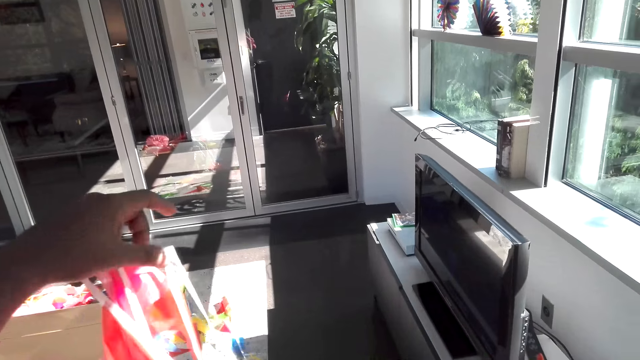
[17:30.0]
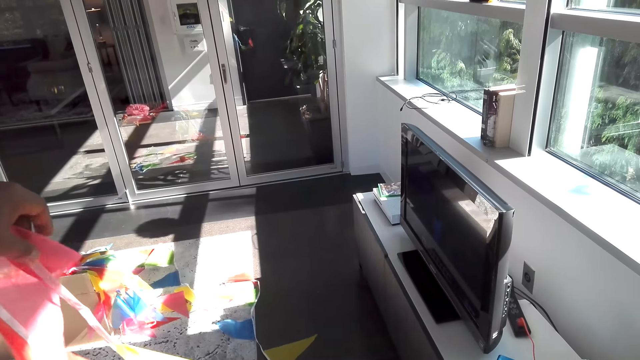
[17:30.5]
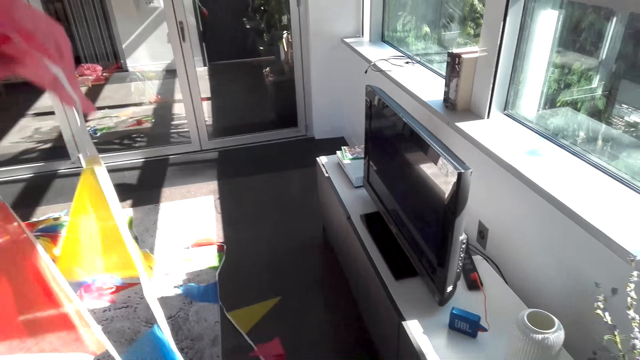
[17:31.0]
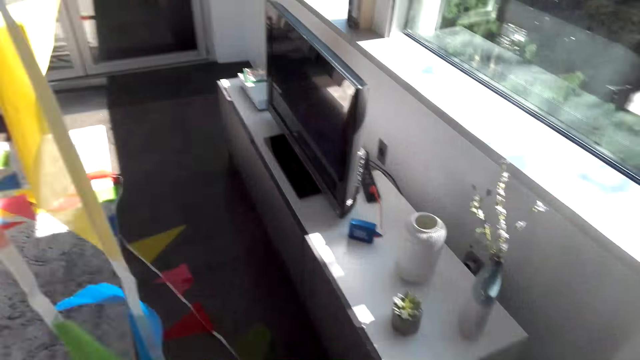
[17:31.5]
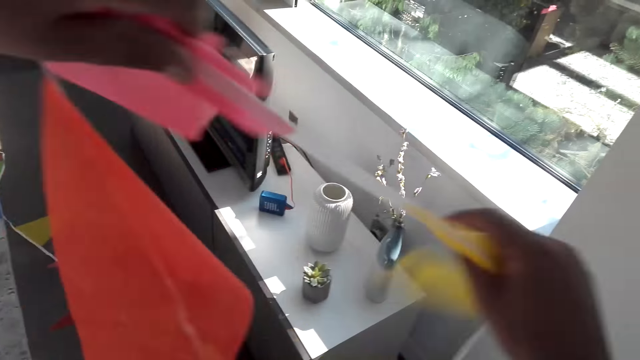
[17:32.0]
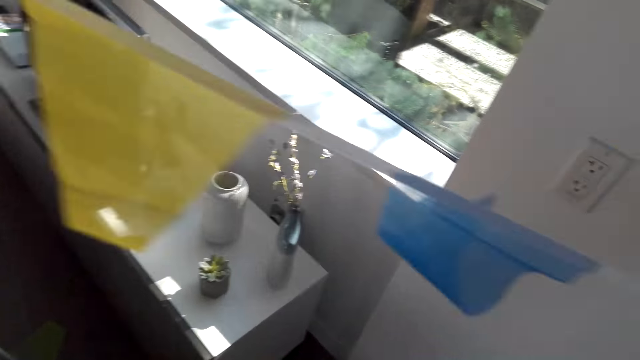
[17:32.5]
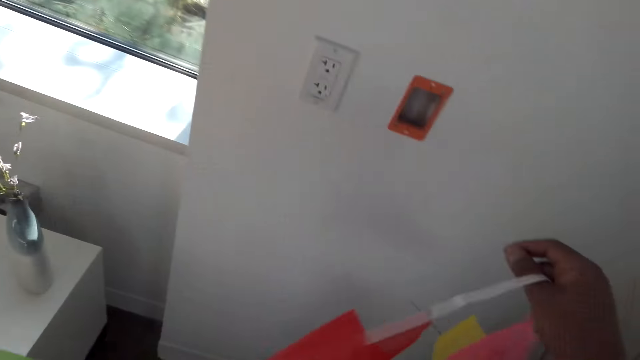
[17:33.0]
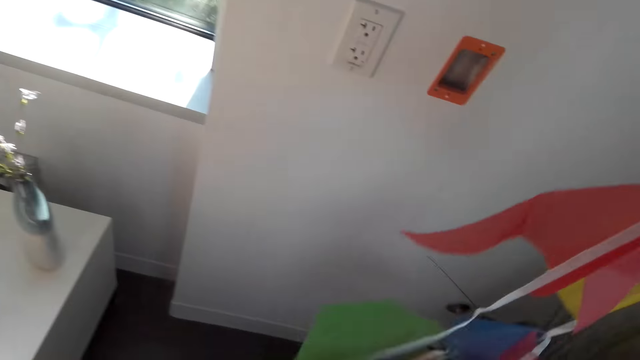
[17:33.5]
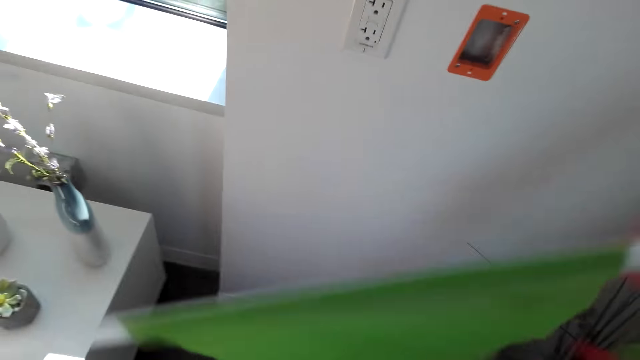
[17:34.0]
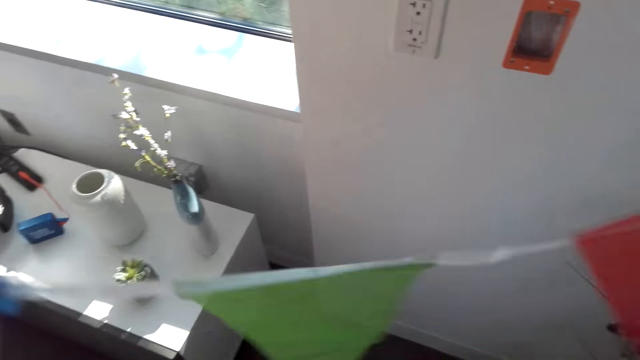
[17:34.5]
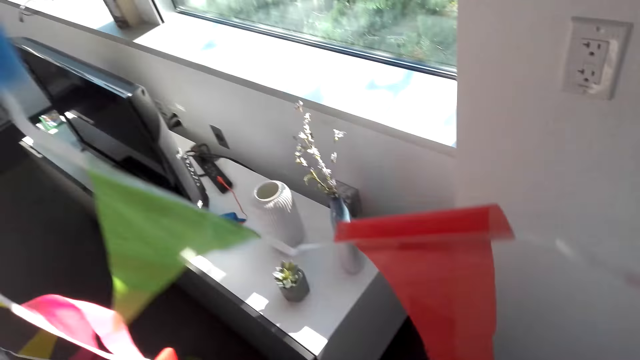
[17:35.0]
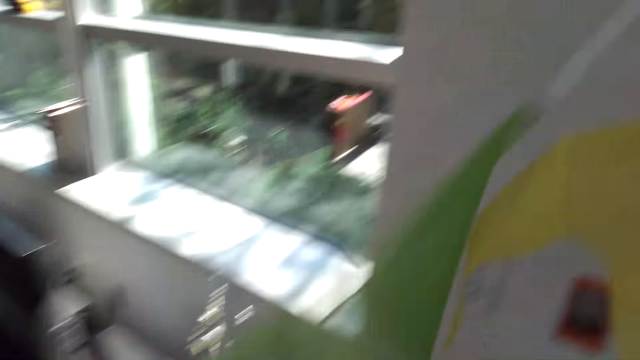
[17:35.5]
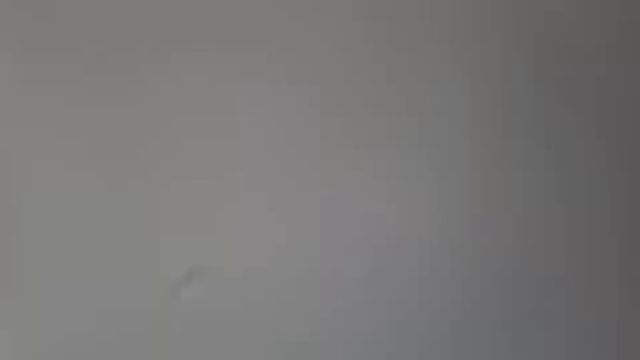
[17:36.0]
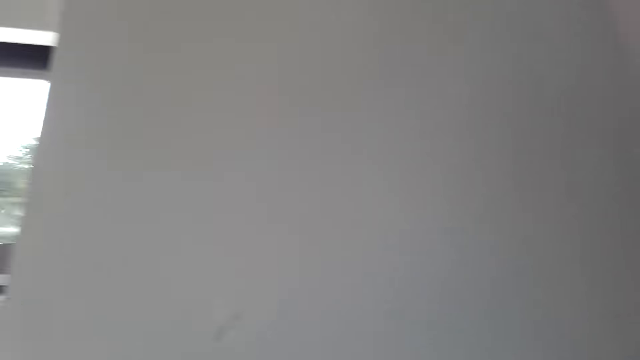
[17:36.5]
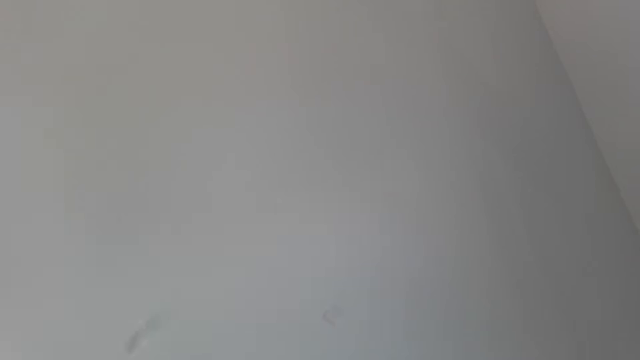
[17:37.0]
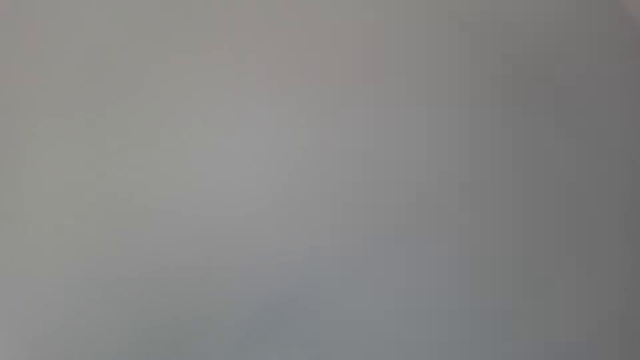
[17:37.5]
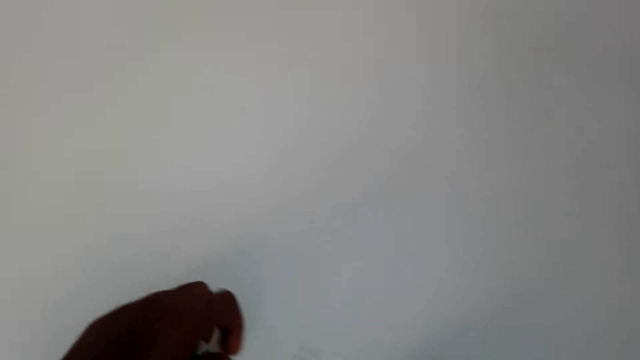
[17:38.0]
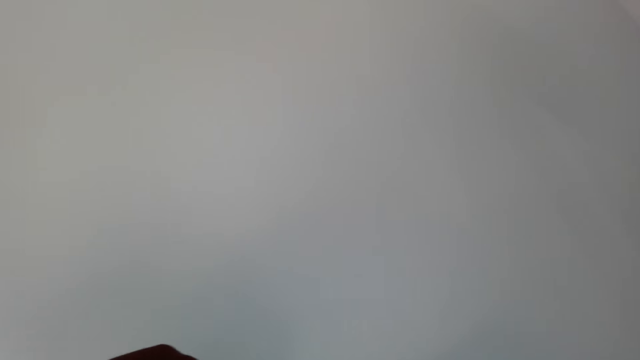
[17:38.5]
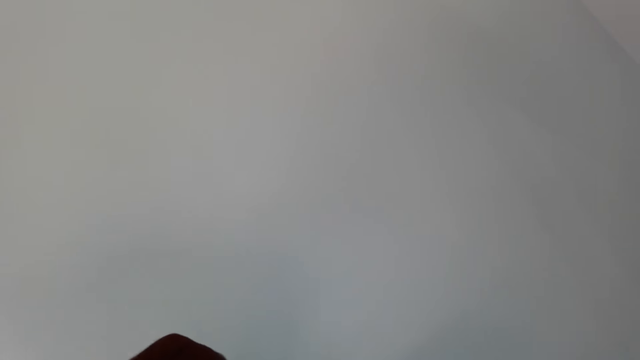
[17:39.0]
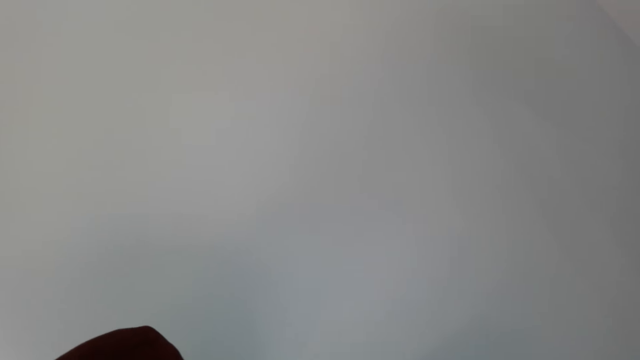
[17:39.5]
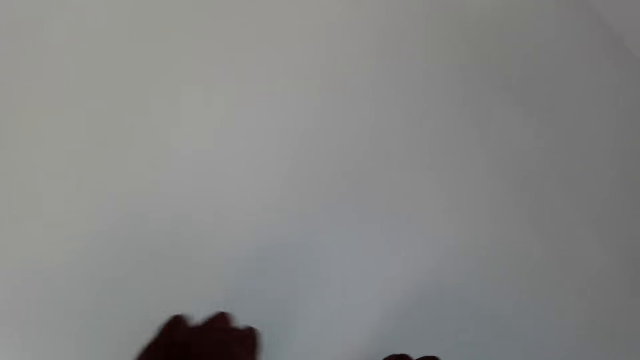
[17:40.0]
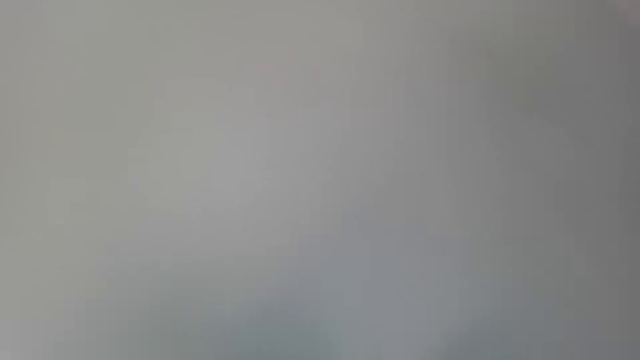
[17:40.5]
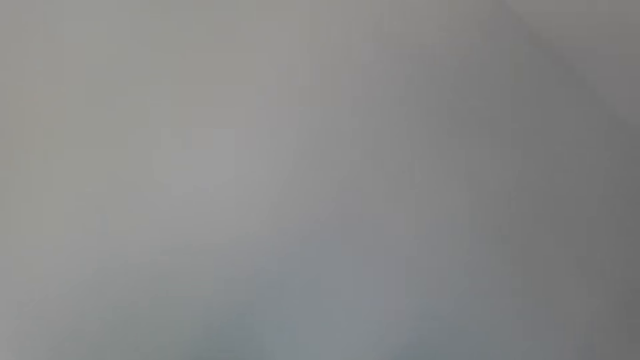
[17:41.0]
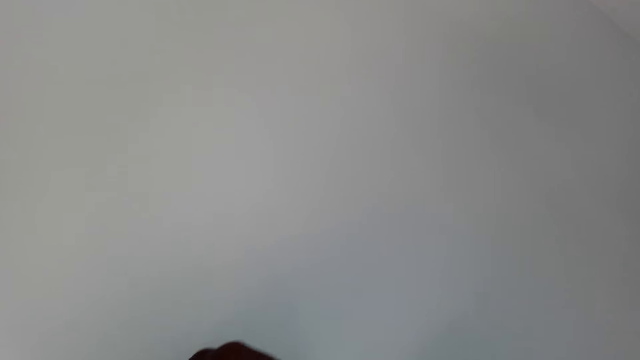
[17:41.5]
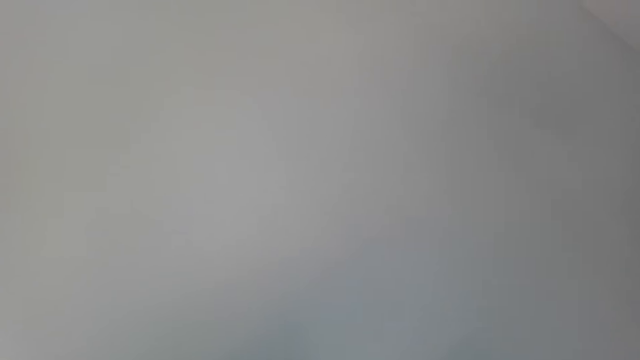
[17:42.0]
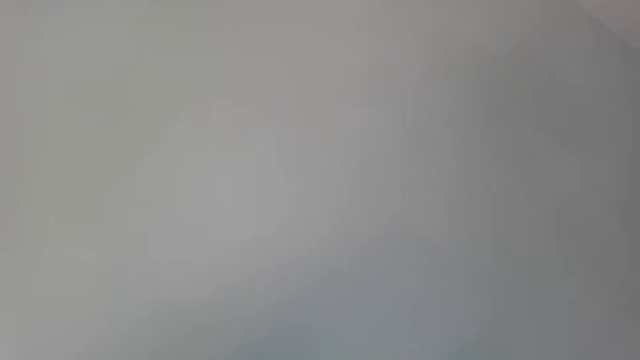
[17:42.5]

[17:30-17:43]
The camera wearer holds the wall artificial decoration high with both hands. They put the string flags on the wall.

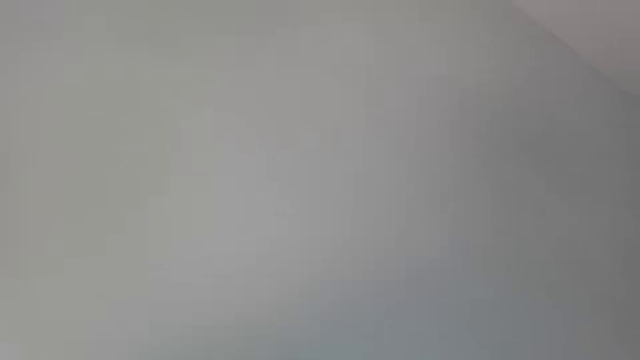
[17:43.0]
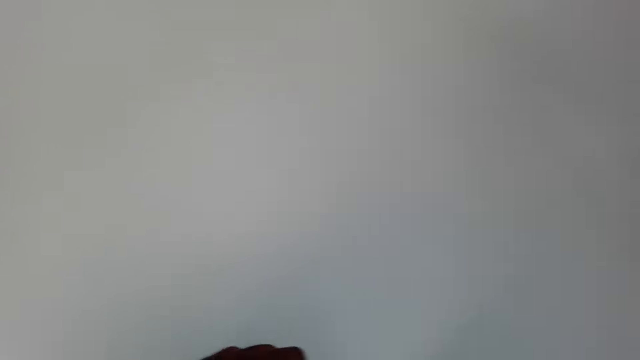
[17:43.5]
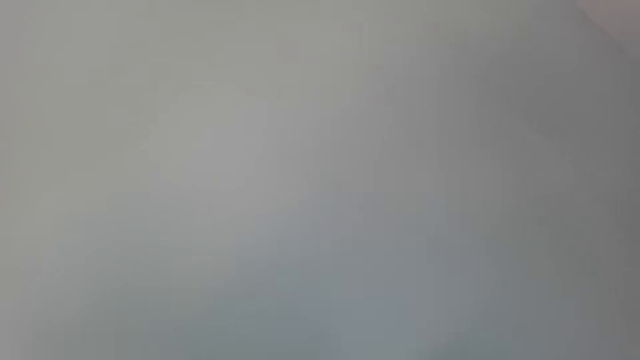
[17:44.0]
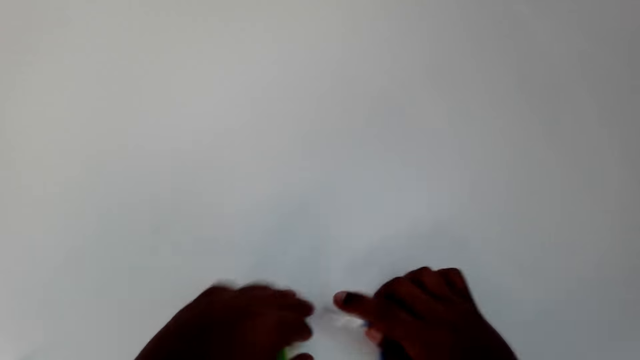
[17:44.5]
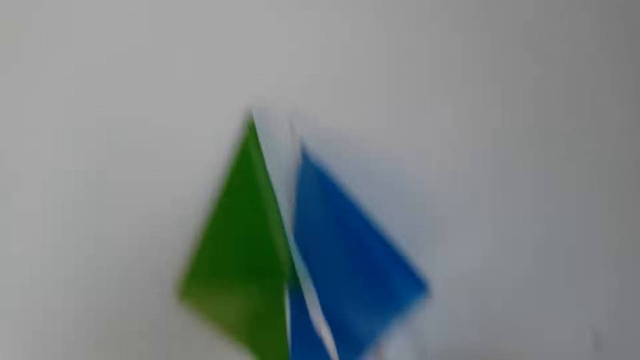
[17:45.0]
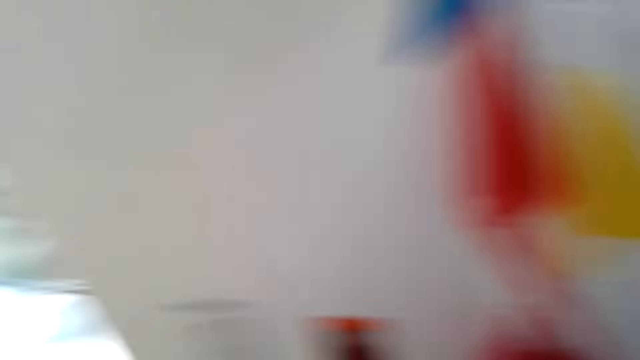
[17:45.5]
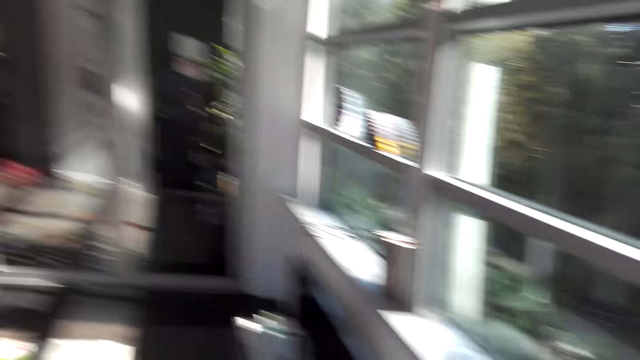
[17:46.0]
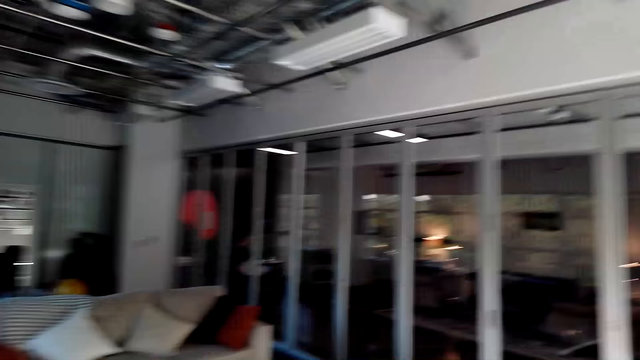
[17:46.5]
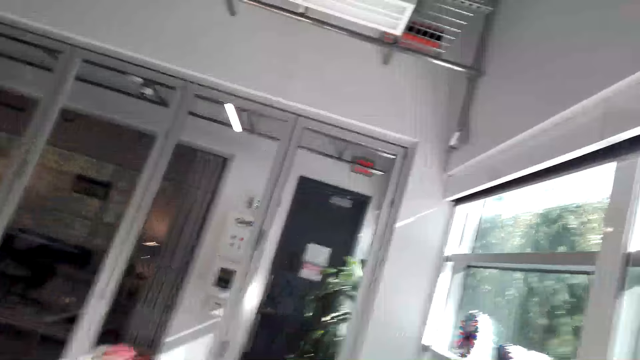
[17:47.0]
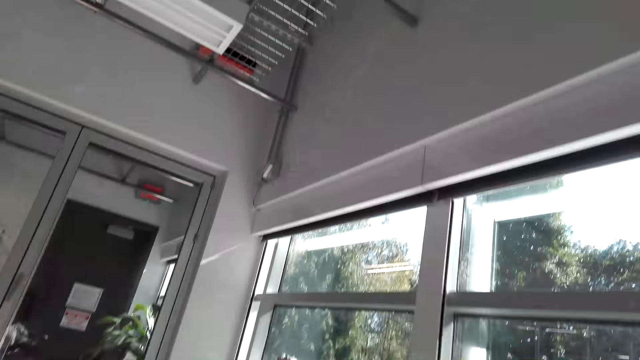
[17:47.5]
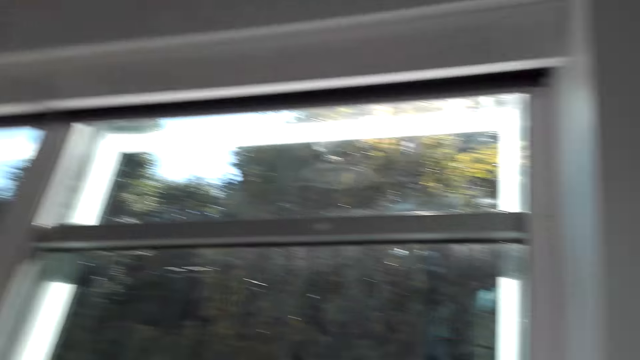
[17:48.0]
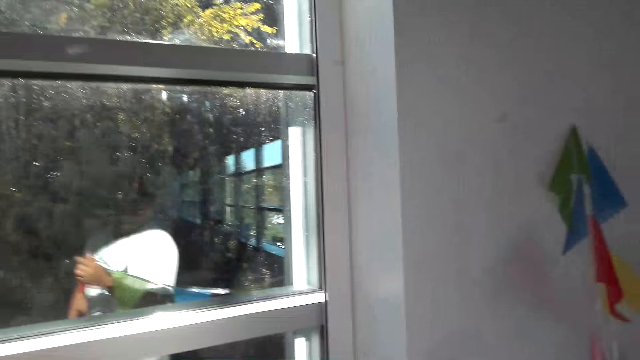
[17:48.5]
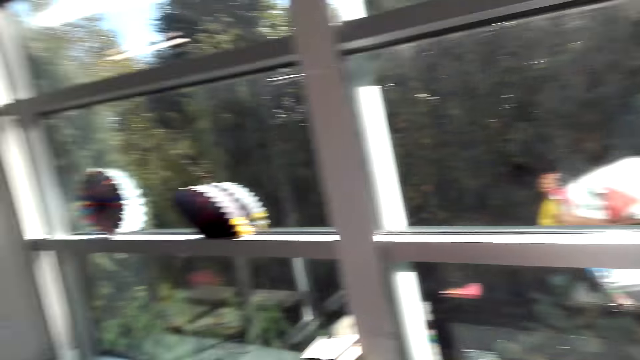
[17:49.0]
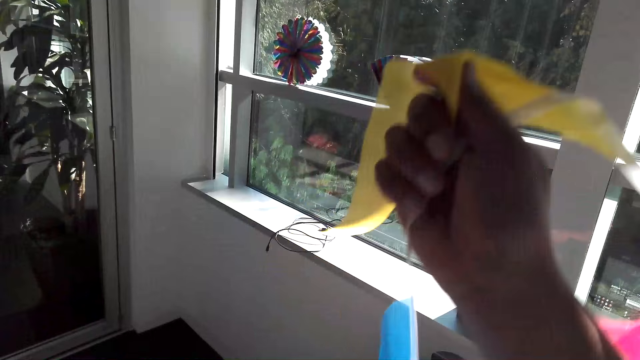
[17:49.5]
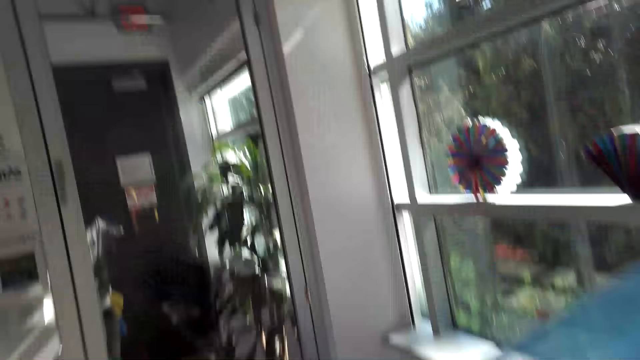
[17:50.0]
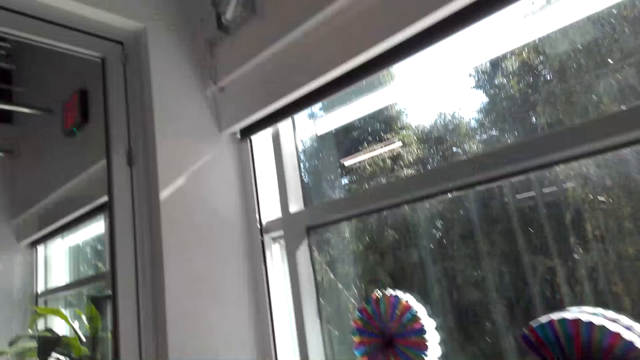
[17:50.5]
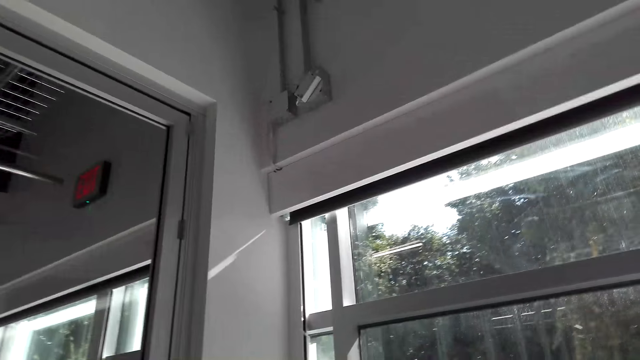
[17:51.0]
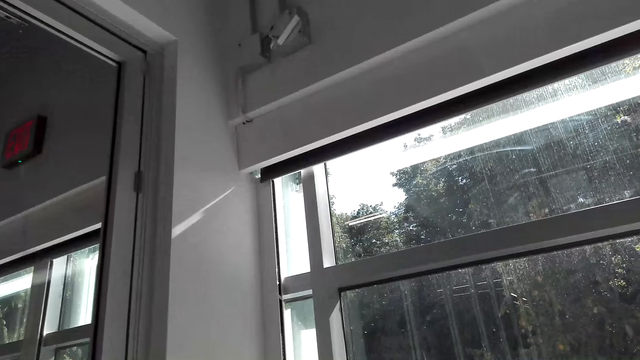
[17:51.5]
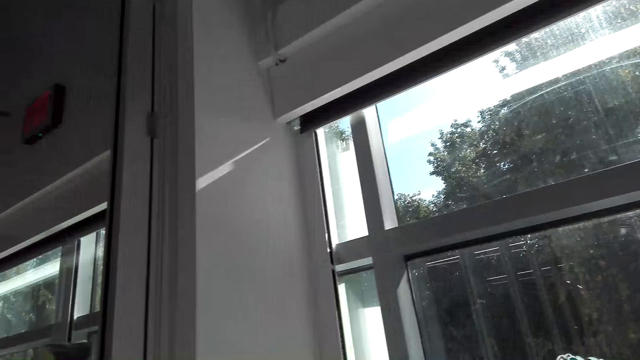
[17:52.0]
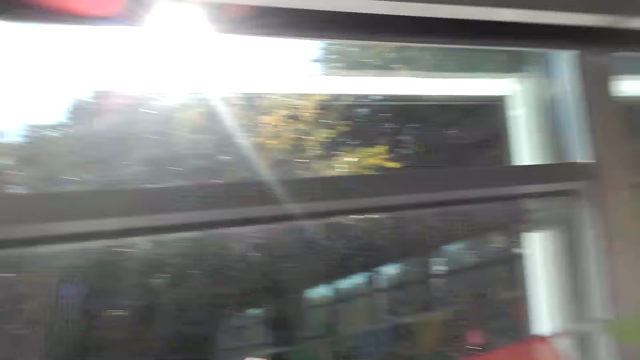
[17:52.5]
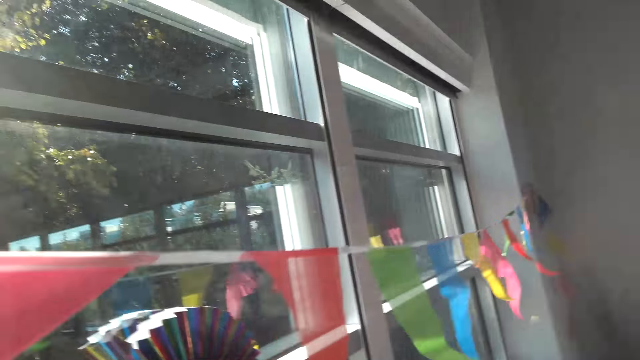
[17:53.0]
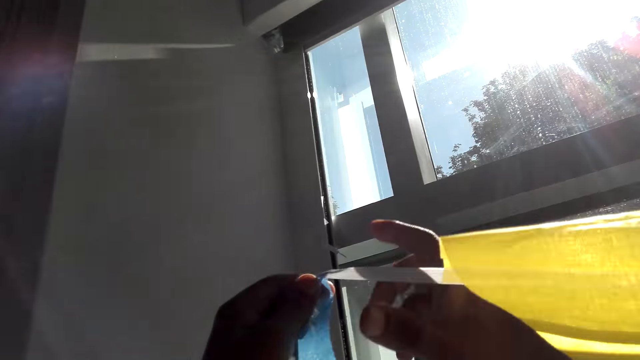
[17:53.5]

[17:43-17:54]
The camera wearer puts the wall artificial decoration on the wall.
